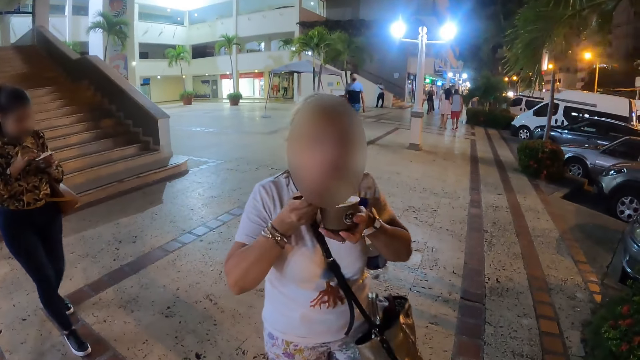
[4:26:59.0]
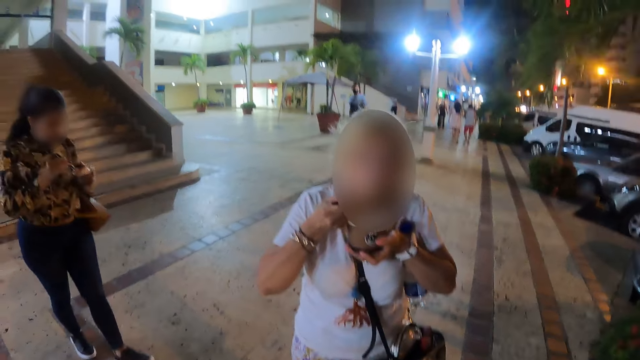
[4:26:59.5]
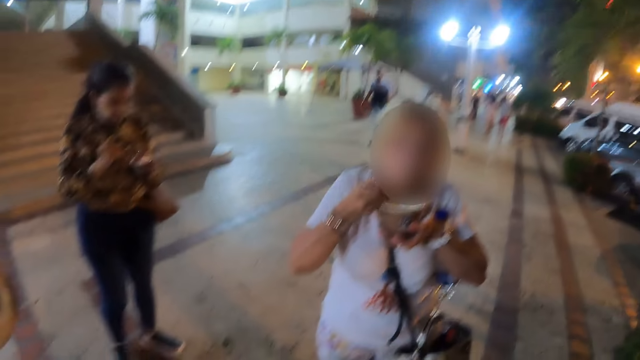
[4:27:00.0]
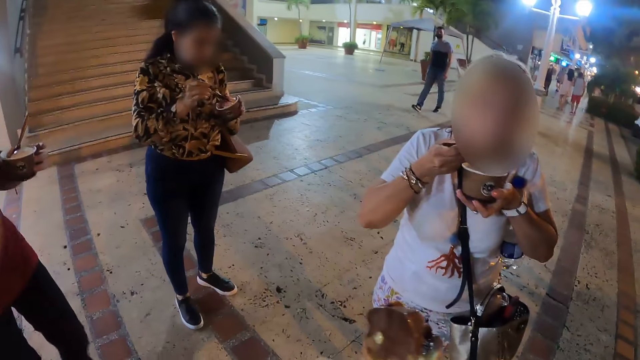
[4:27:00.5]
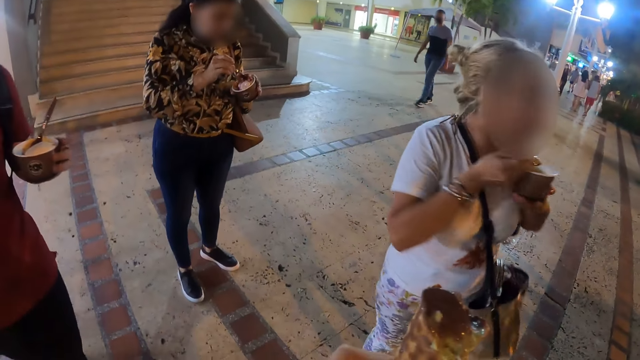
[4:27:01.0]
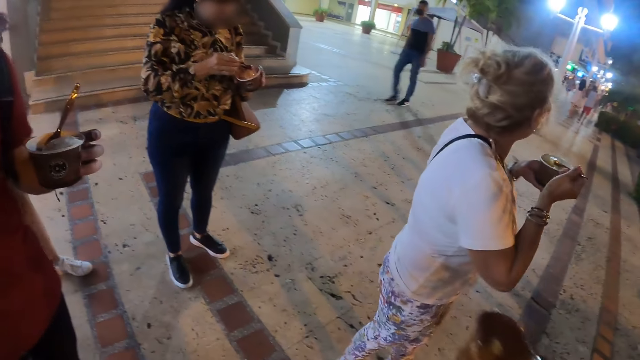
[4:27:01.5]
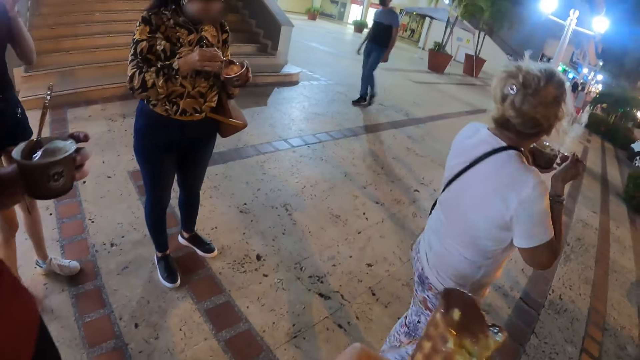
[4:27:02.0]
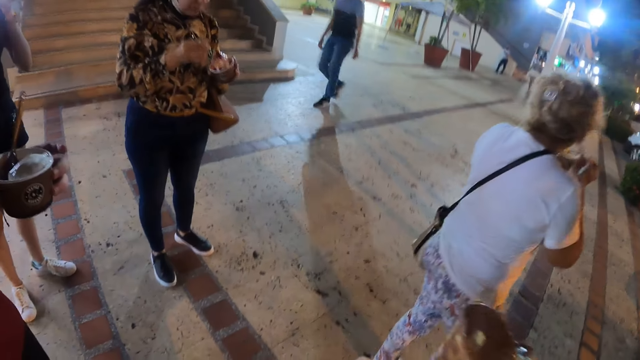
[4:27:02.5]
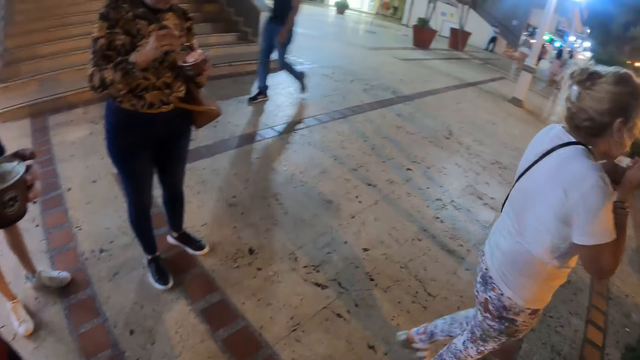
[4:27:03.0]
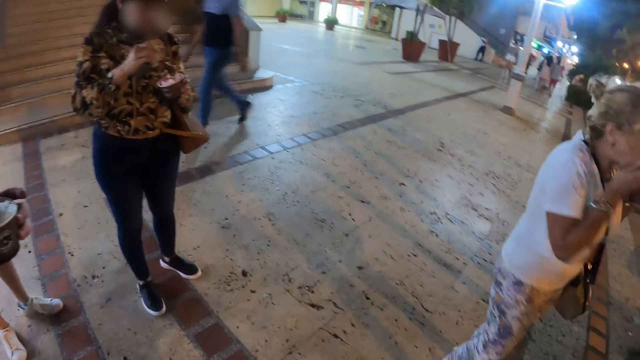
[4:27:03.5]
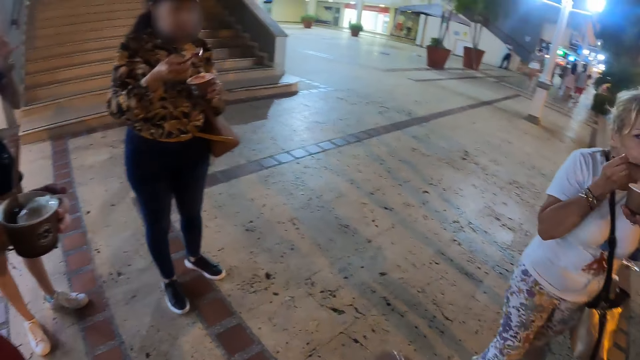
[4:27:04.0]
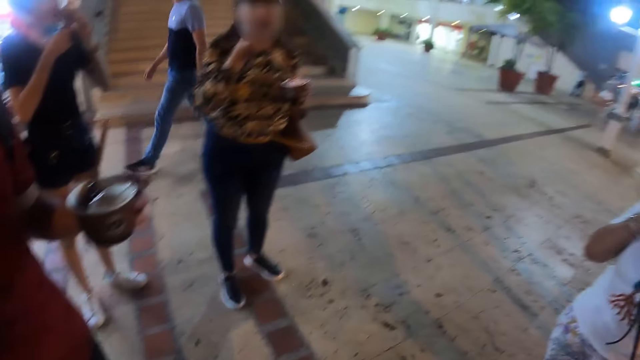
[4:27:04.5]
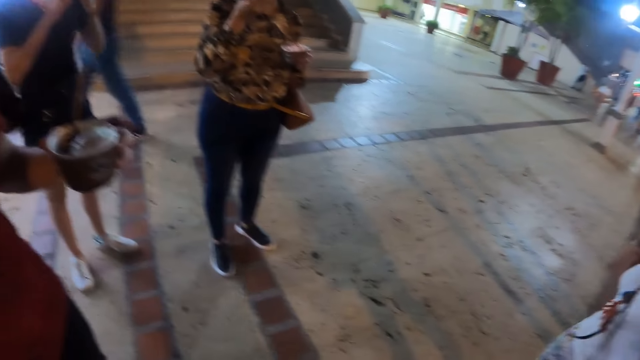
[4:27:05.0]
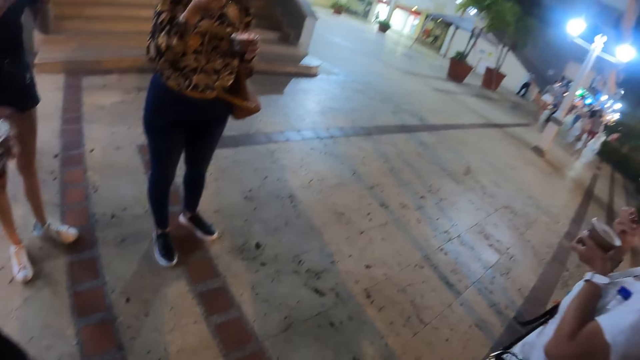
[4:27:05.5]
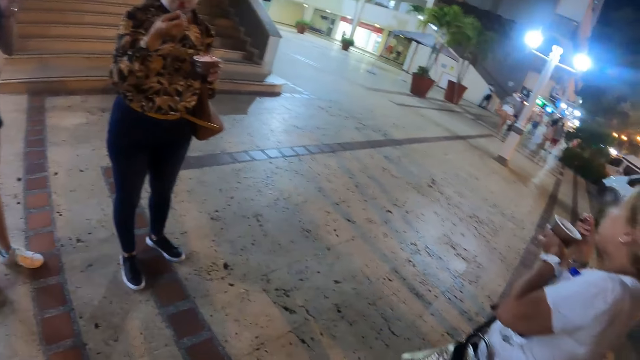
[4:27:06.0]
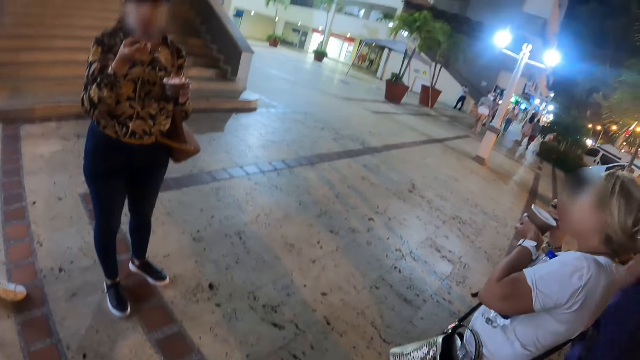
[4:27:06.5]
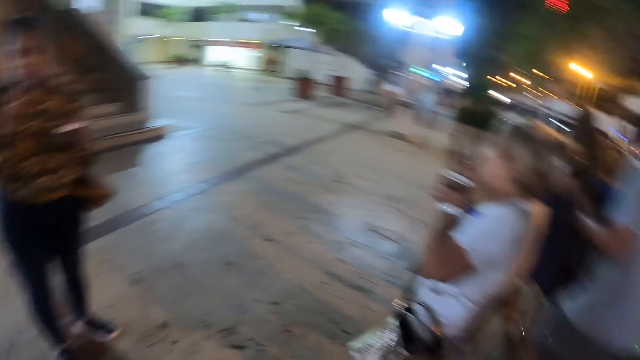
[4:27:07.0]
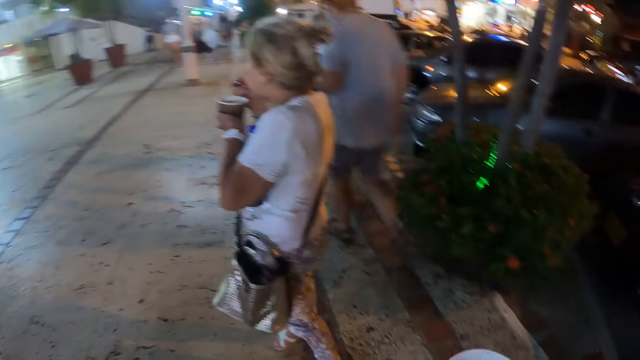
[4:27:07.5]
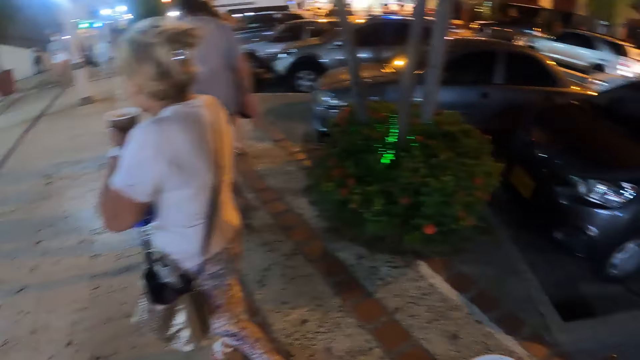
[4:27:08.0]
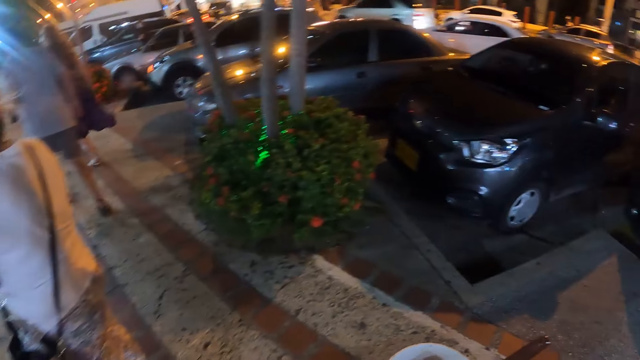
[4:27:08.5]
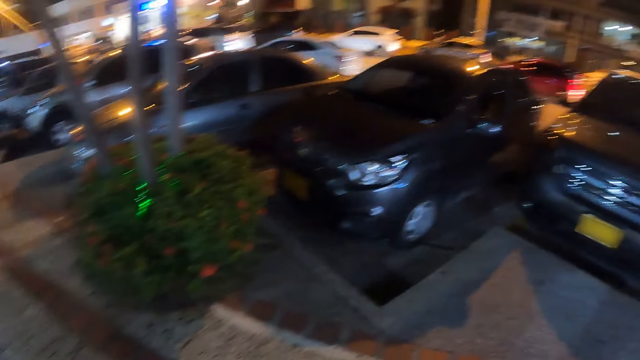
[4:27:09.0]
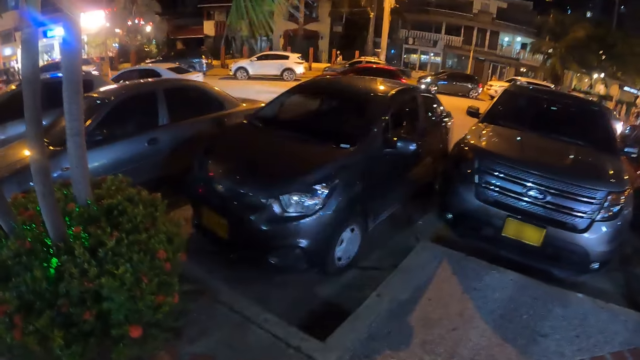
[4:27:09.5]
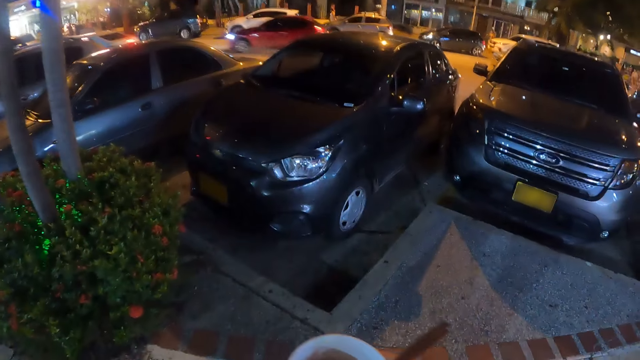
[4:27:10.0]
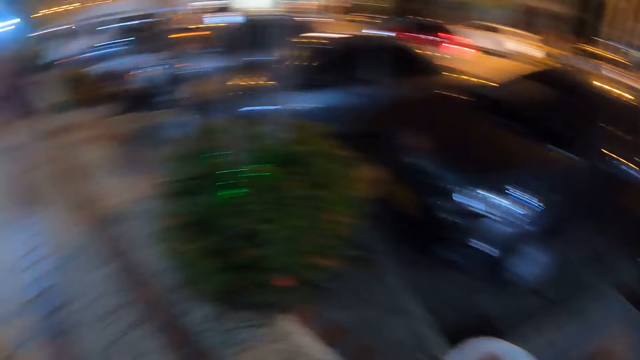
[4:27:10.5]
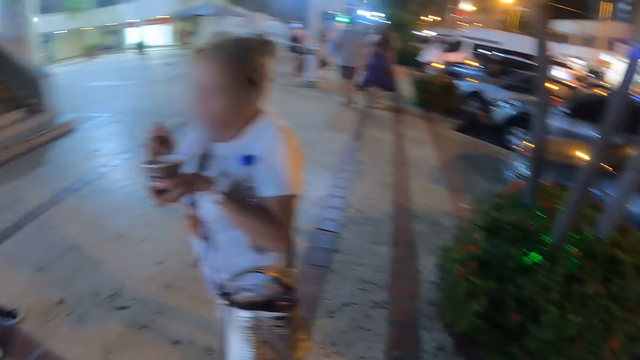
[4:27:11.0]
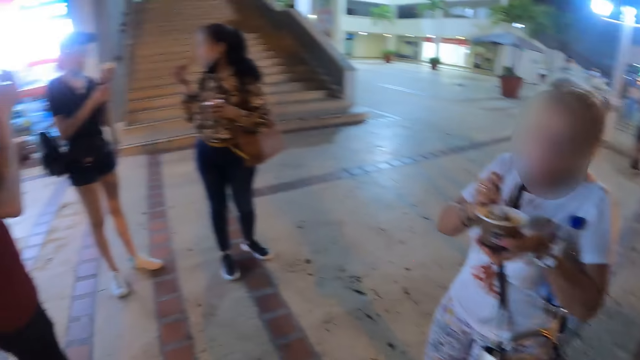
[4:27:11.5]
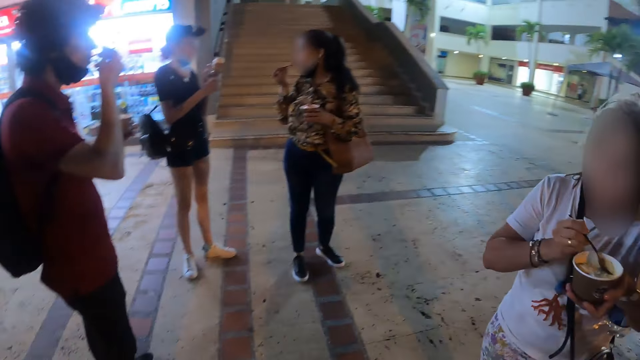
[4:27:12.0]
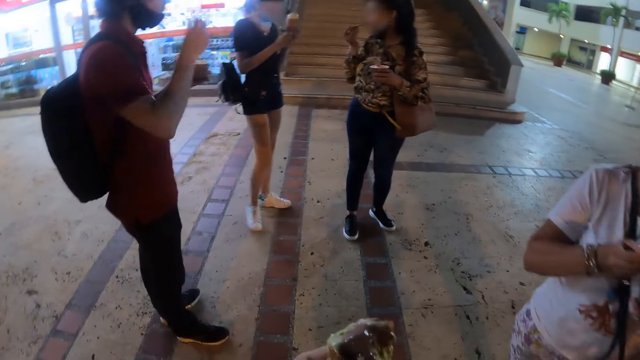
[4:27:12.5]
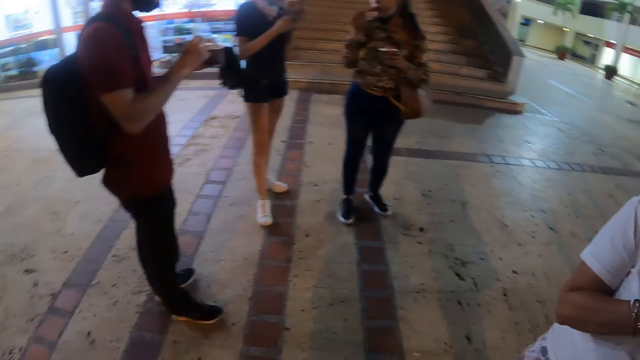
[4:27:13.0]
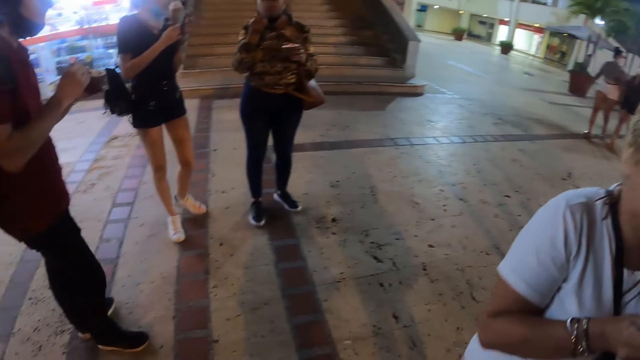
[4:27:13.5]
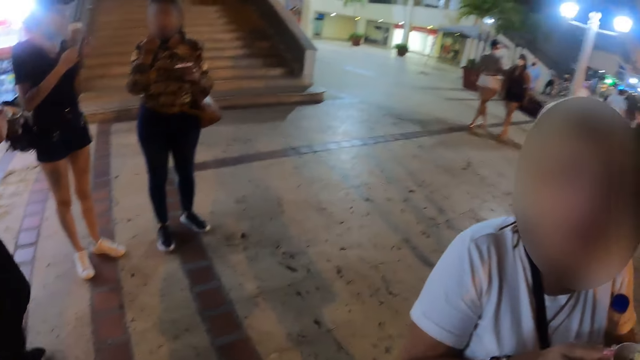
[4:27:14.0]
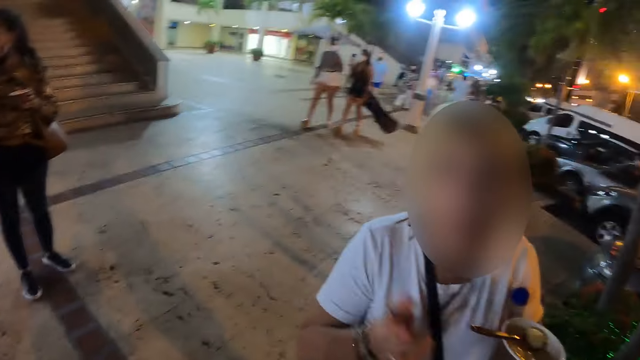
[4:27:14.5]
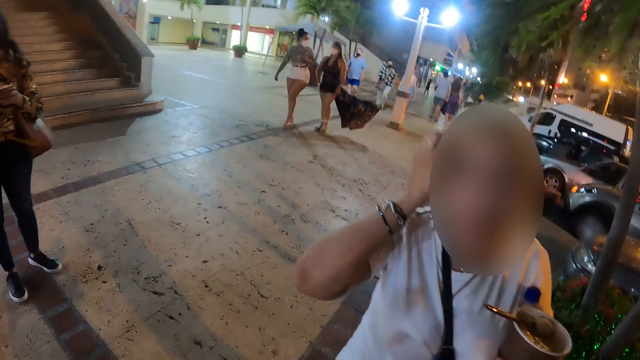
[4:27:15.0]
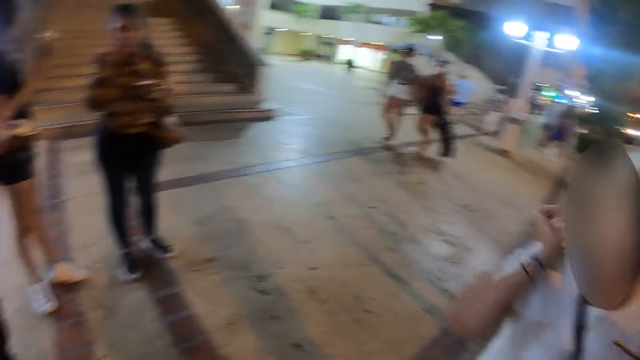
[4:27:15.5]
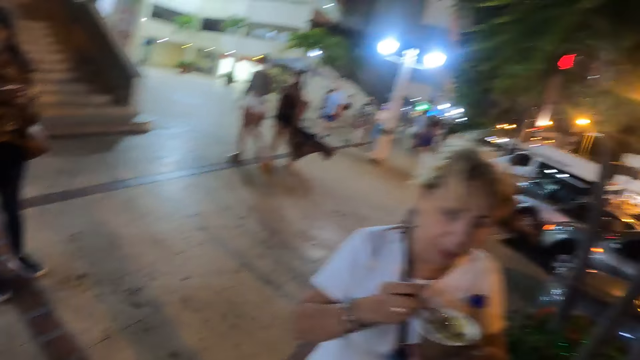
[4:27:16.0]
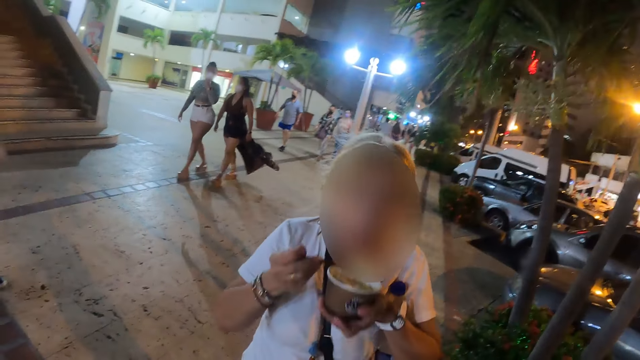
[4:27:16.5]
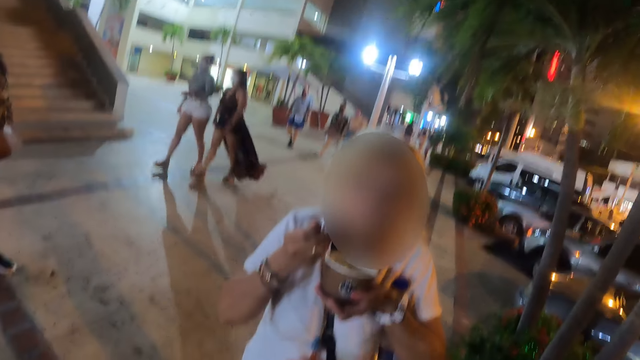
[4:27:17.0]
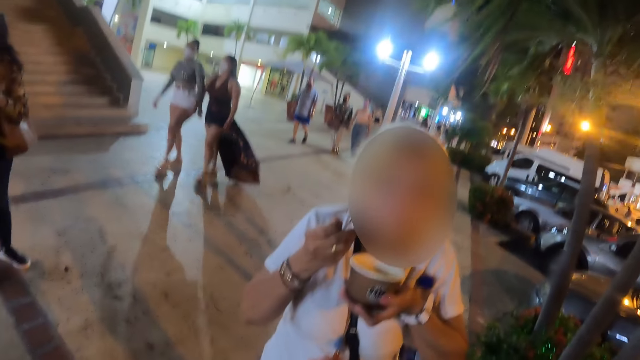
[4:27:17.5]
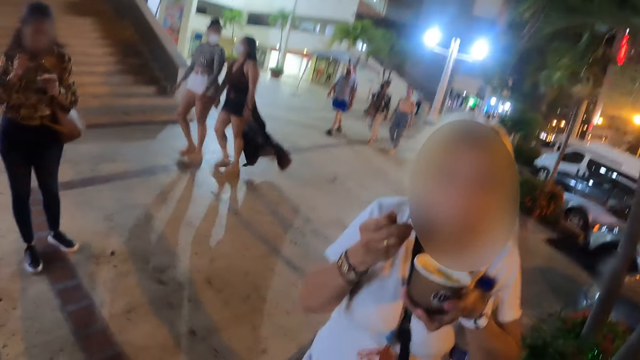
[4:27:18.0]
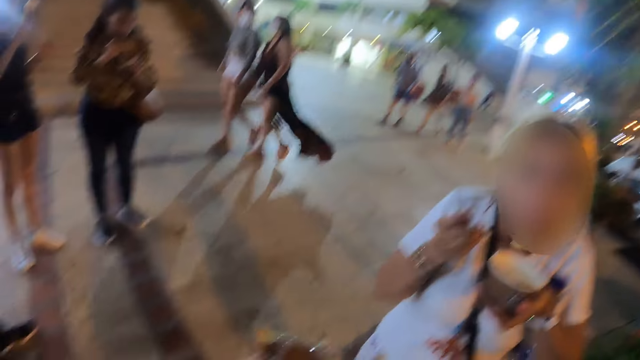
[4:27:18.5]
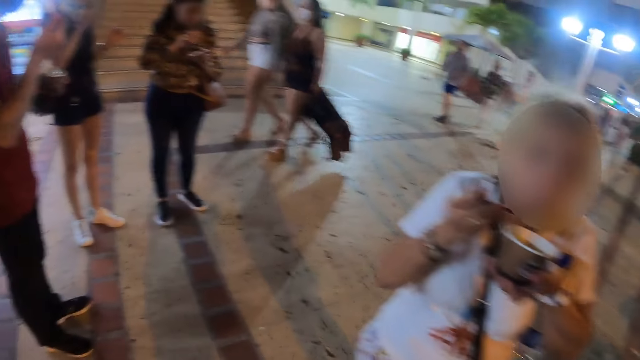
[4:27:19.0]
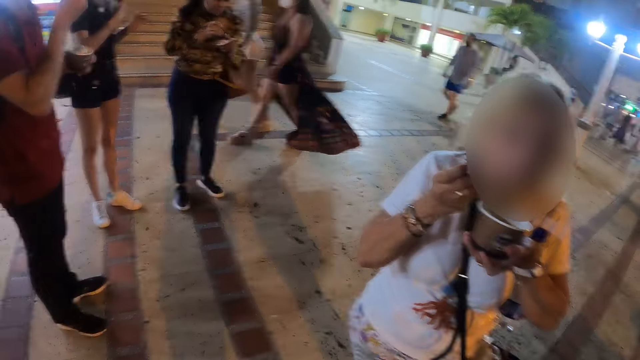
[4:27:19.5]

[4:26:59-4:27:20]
The camera wearer looks around. A woman interacts with the camera wearer.
